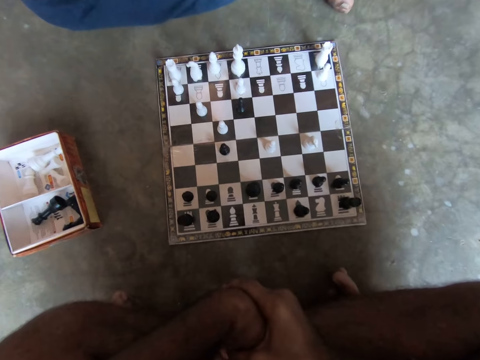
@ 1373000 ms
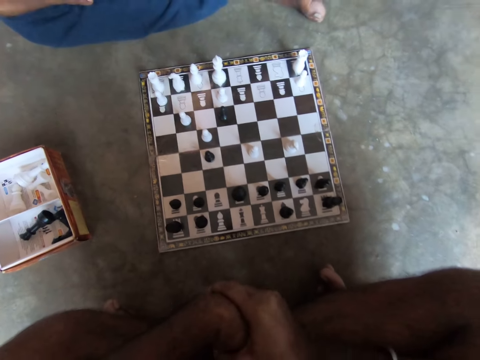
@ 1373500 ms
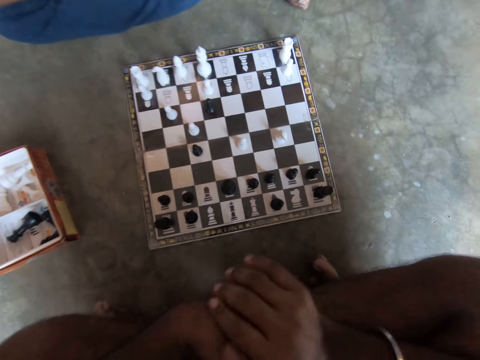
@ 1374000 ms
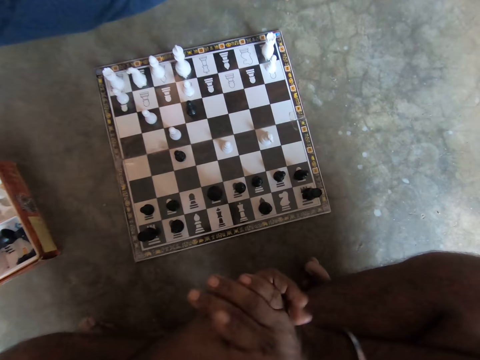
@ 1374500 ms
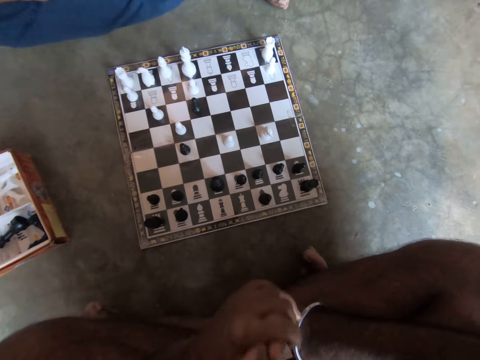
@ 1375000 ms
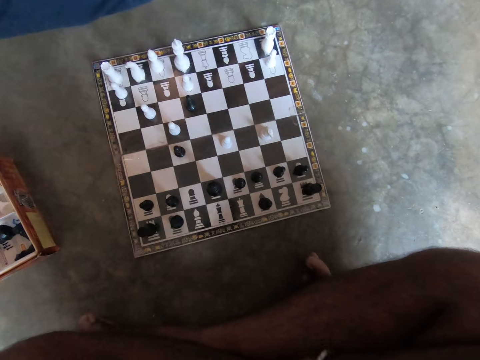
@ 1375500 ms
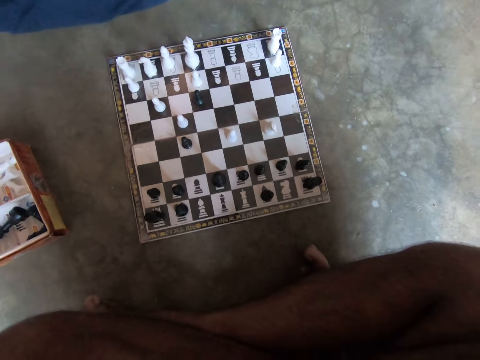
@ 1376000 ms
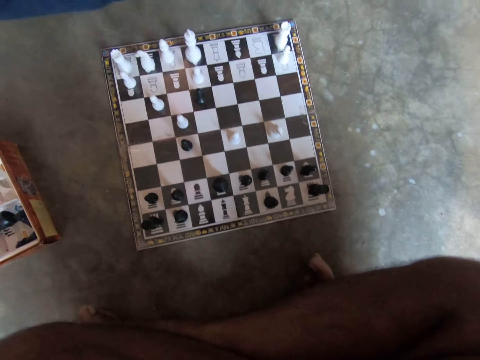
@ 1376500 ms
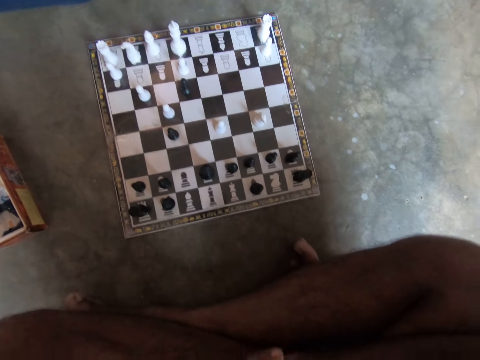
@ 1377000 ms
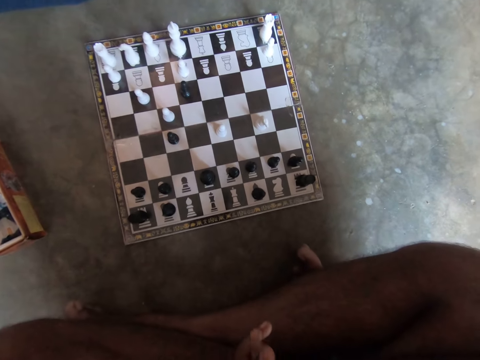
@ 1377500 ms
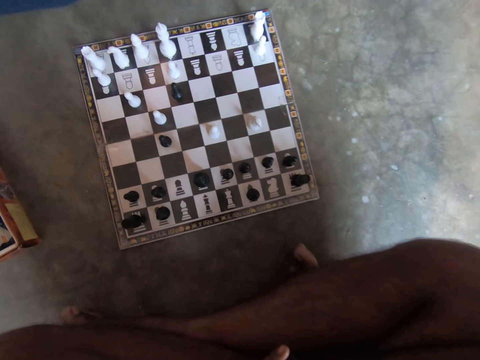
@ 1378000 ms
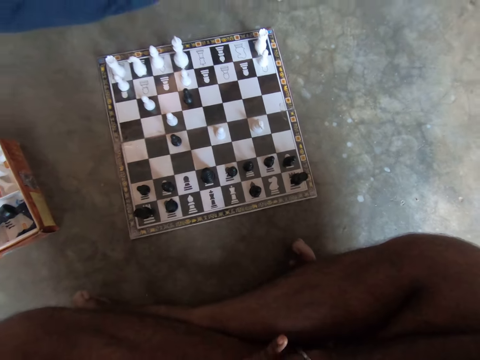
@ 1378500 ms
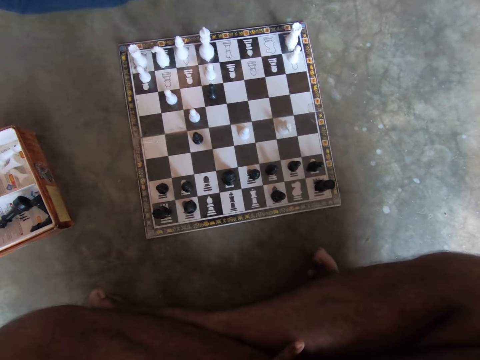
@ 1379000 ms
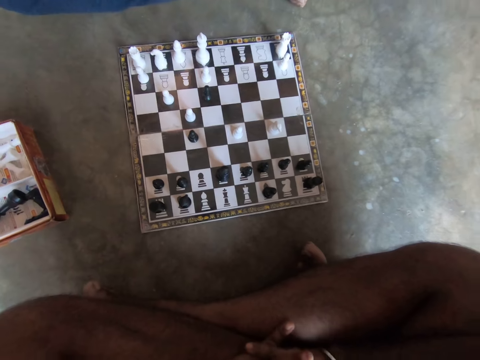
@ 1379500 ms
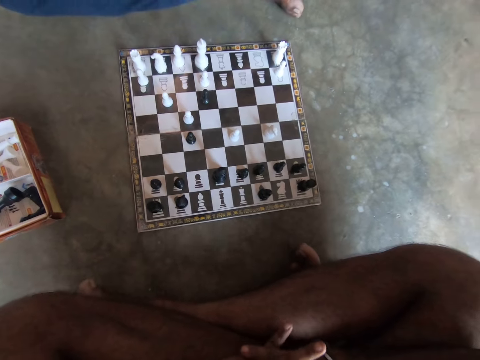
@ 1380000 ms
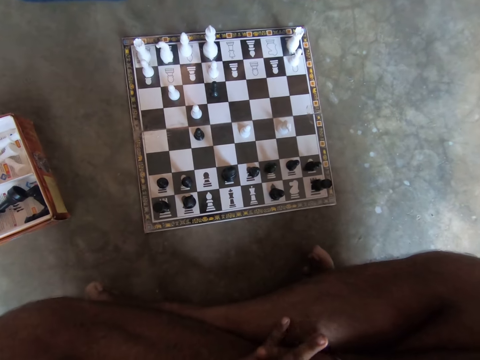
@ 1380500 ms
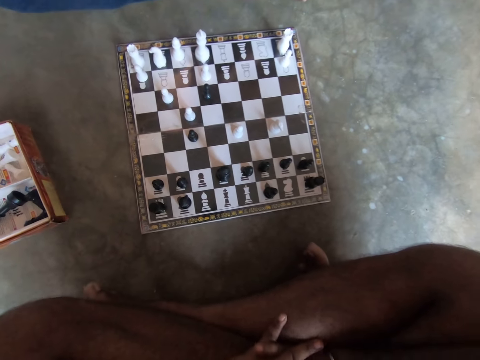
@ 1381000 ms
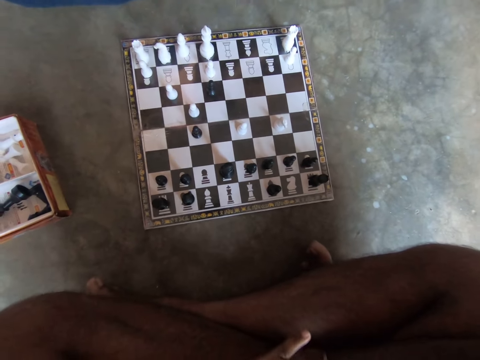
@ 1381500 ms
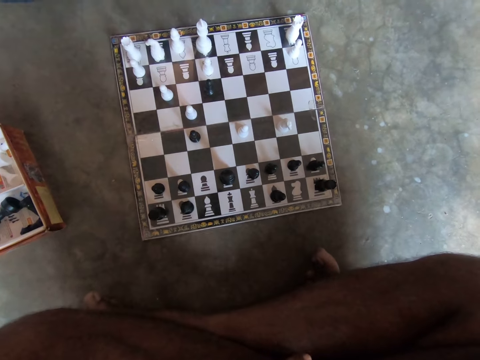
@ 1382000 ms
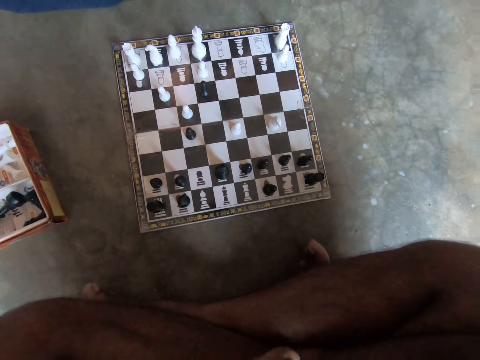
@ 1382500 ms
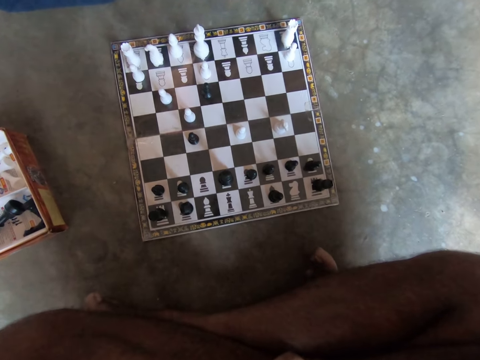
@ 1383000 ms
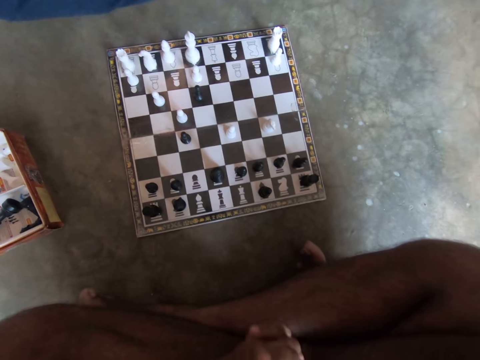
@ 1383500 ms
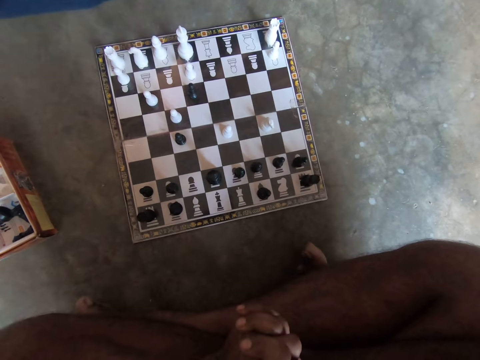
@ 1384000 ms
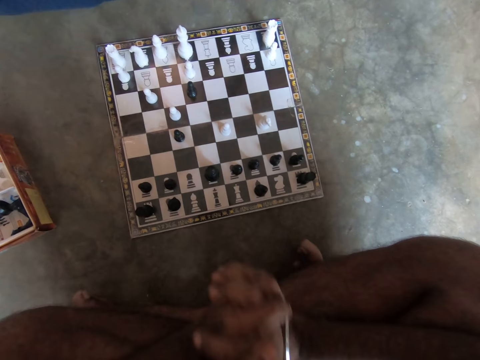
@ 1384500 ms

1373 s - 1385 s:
The camera wearer looks at the chess board.

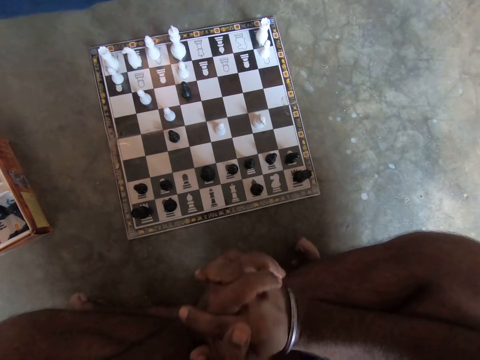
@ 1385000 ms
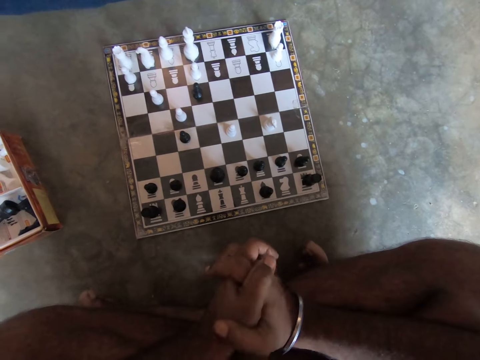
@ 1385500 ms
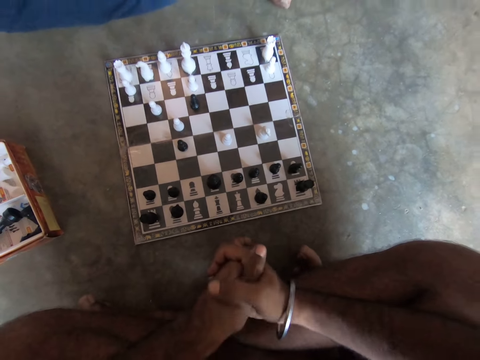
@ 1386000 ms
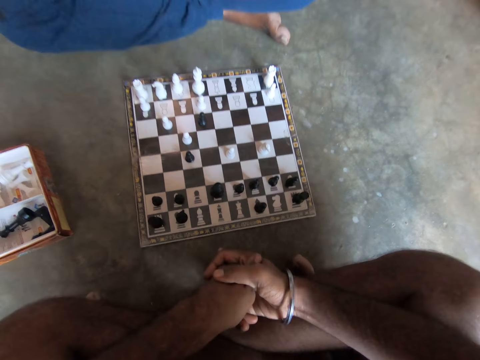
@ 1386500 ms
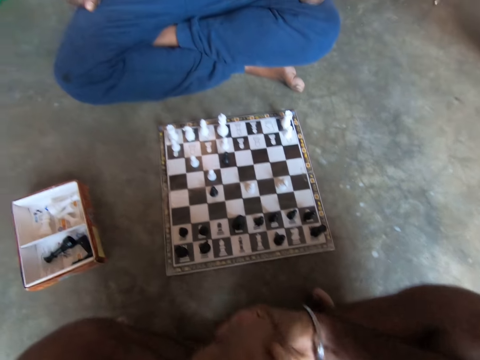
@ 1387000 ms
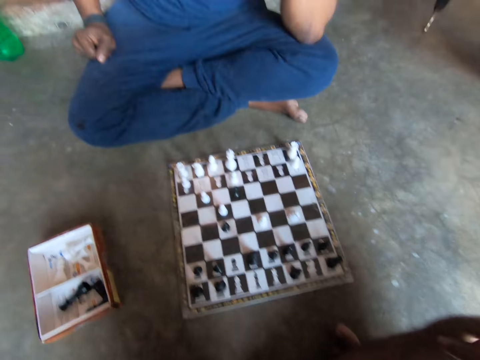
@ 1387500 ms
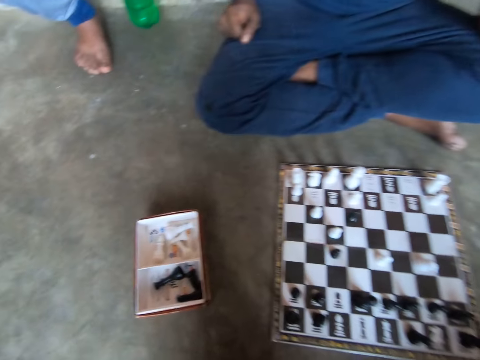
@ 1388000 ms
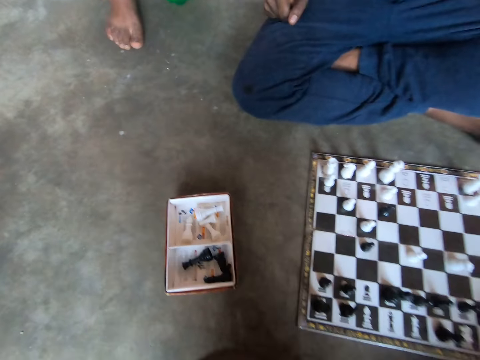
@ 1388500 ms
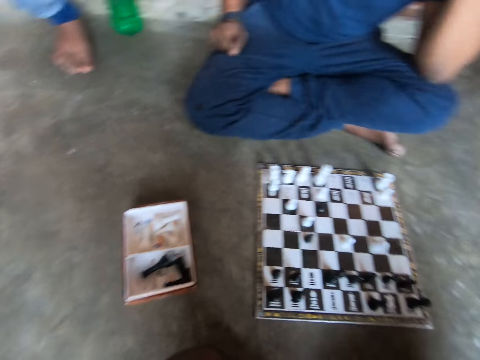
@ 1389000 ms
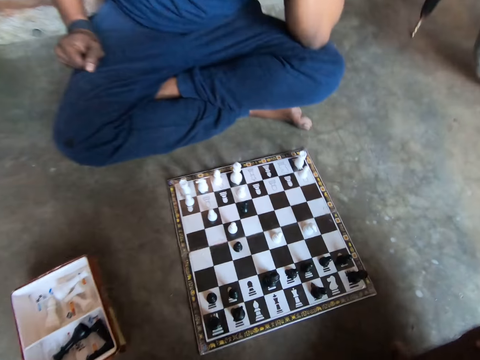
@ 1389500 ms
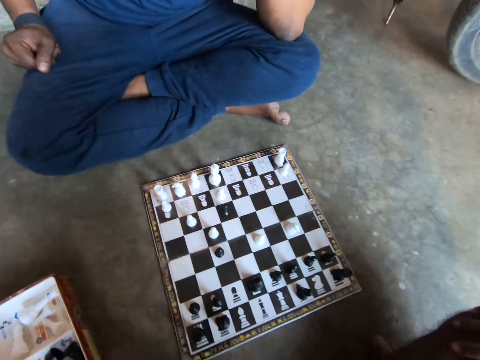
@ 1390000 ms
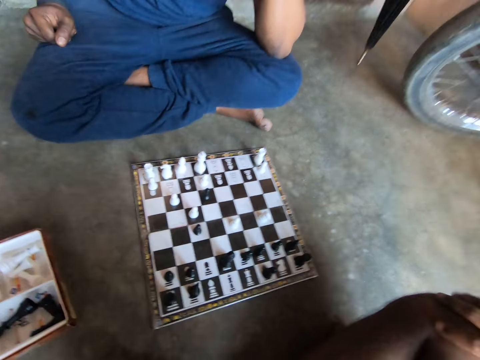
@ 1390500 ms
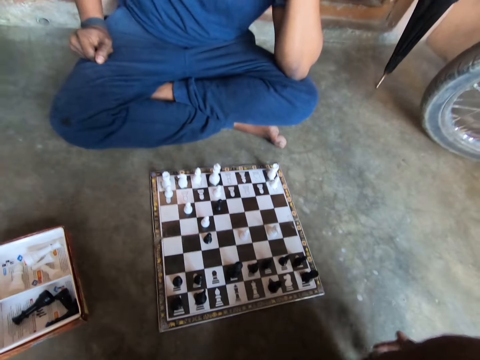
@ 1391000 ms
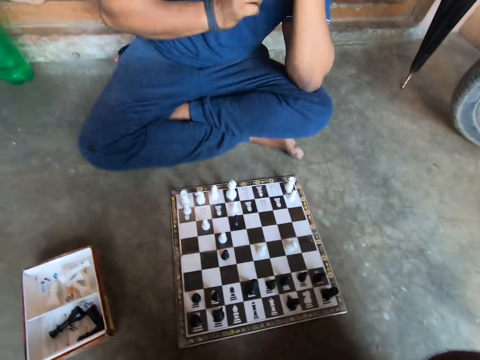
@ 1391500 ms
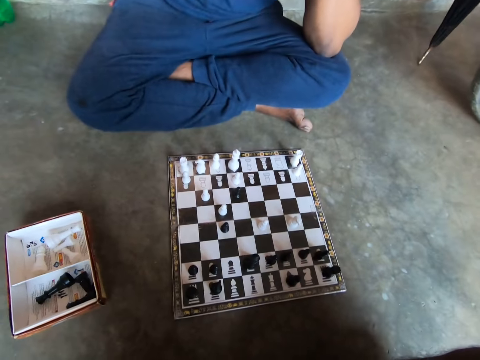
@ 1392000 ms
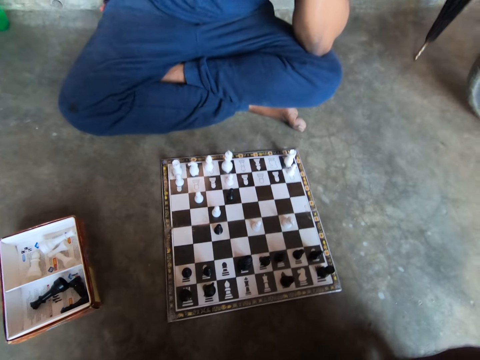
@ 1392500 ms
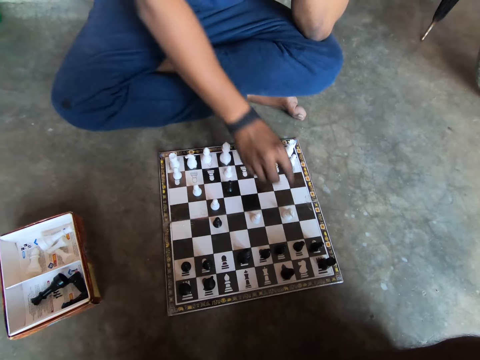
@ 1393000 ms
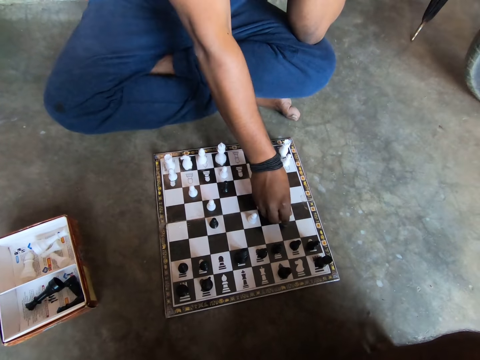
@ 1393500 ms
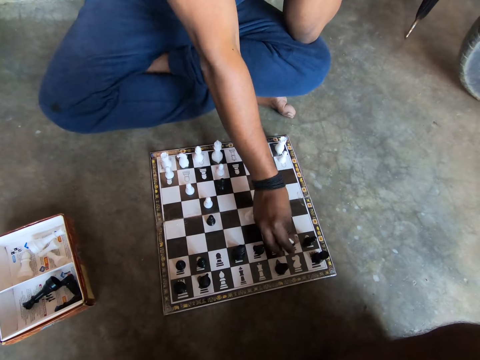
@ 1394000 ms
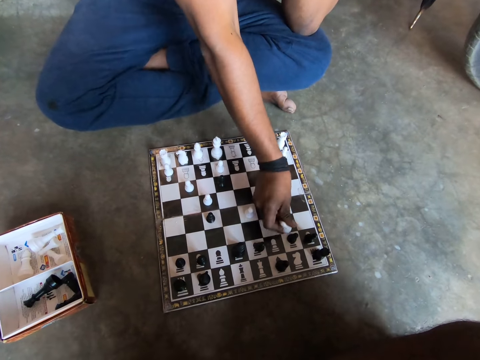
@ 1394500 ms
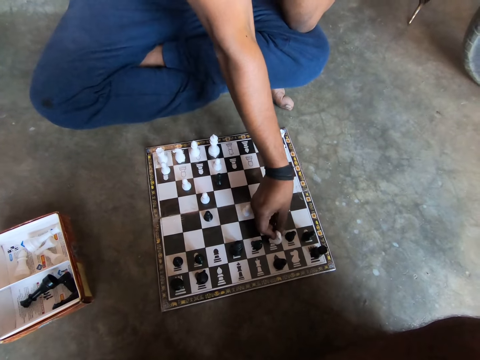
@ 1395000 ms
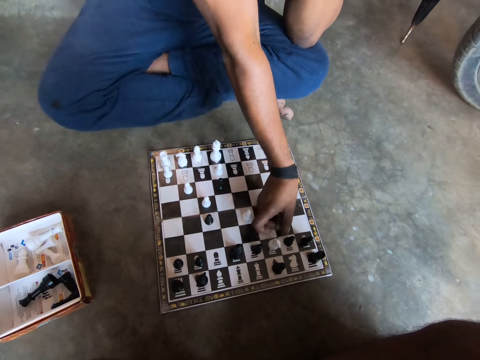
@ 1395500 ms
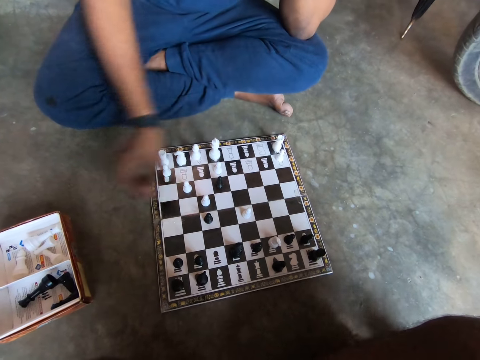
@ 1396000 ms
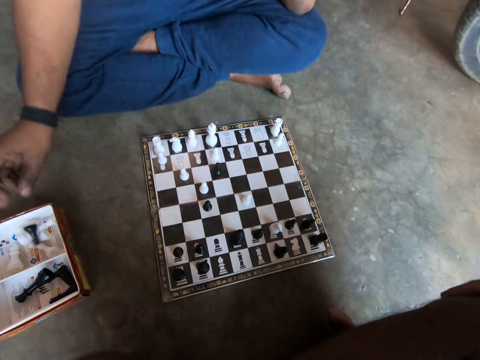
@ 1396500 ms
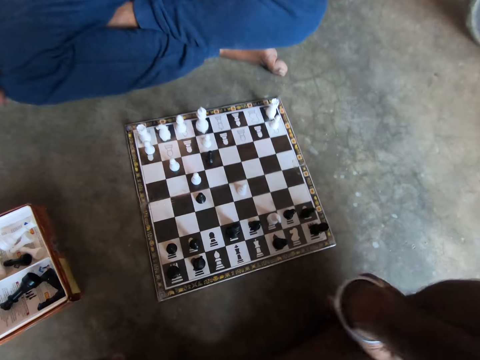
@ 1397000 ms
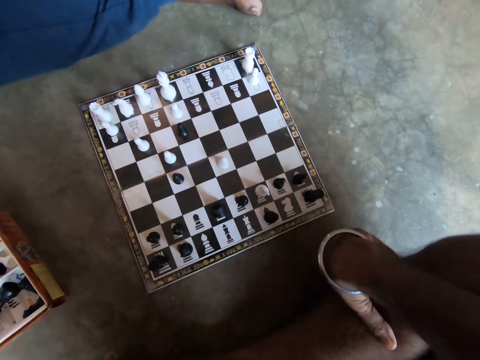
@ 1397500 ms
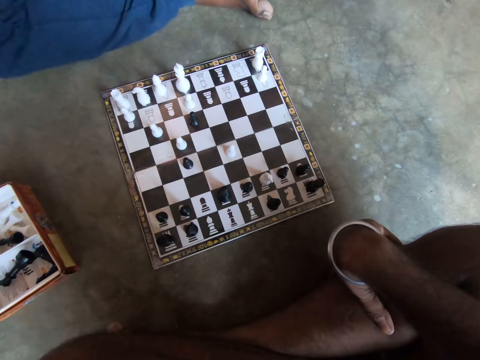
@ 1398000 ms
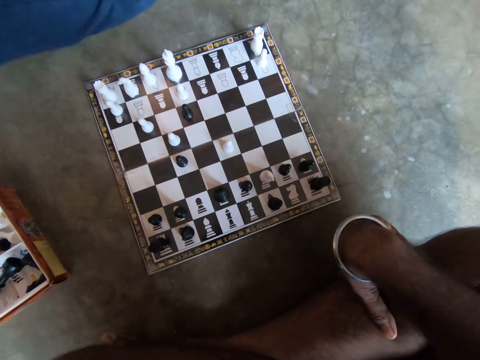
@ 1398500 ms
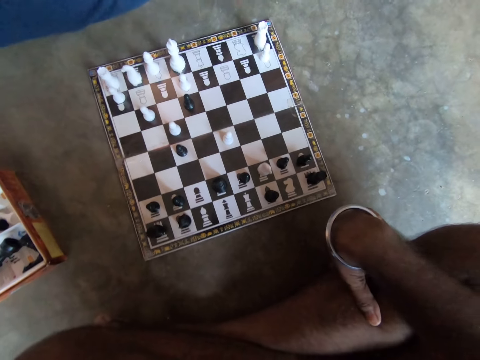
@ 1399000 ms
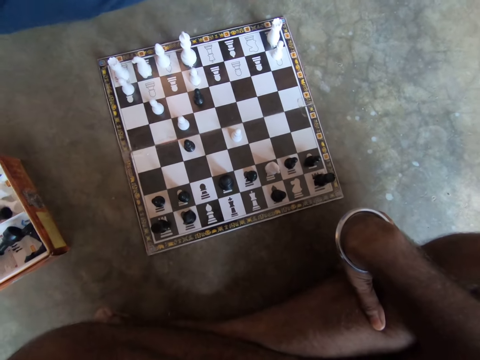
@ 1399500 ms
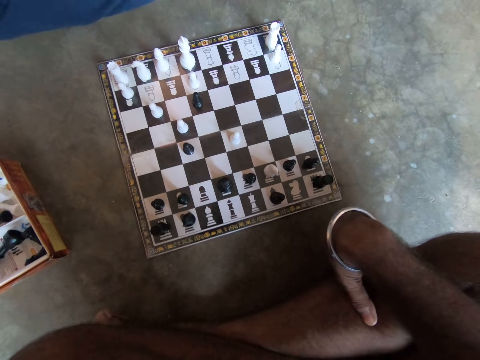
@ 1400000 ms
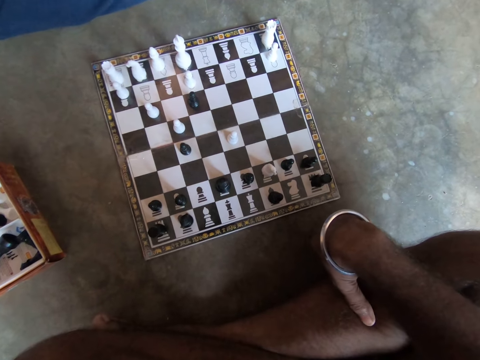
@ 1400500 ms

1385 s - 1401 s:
The camera wearer takes something. A man plays a chess piece on the chessboard with his right hand and picks up the chess piece. The man drops the chess piece into a small container on the floor with his right hand. The camera wearer holds his leg with his right hand.
